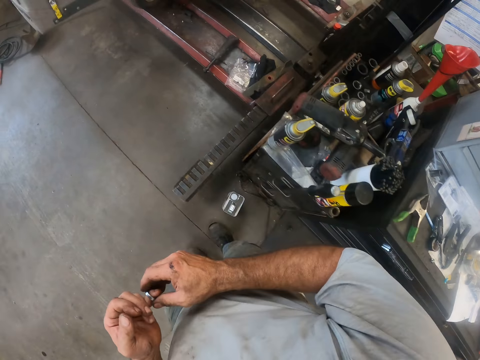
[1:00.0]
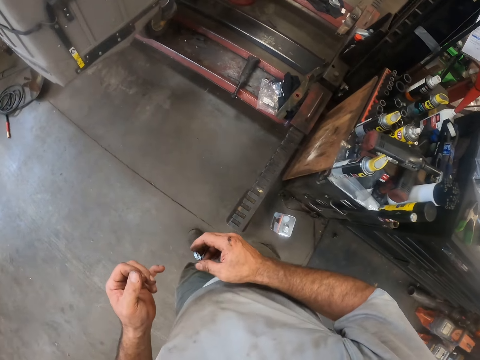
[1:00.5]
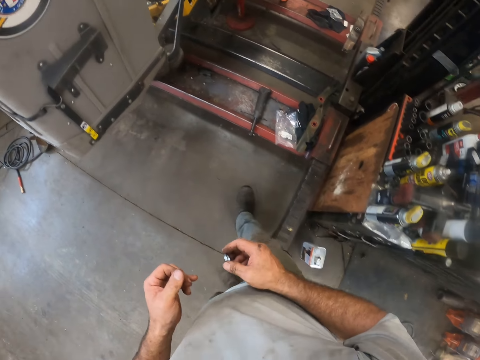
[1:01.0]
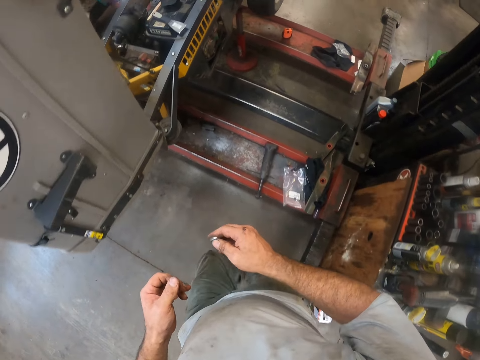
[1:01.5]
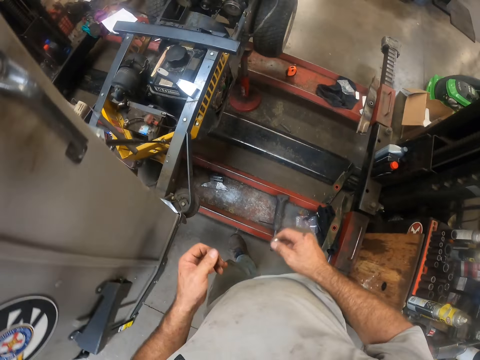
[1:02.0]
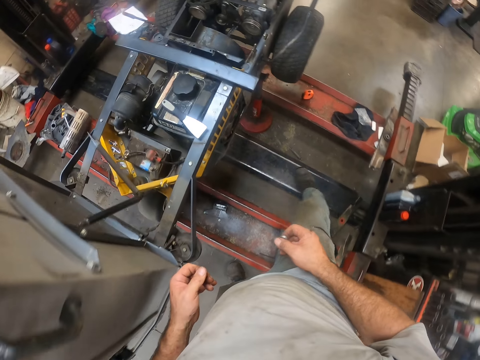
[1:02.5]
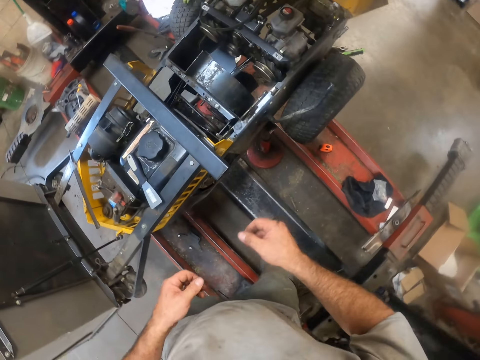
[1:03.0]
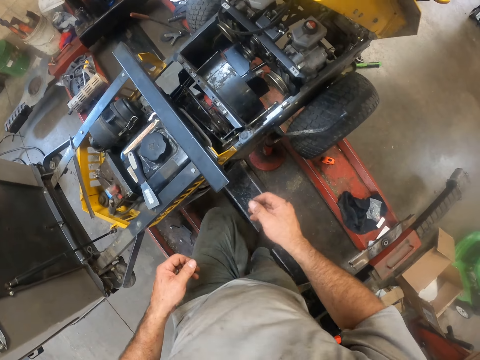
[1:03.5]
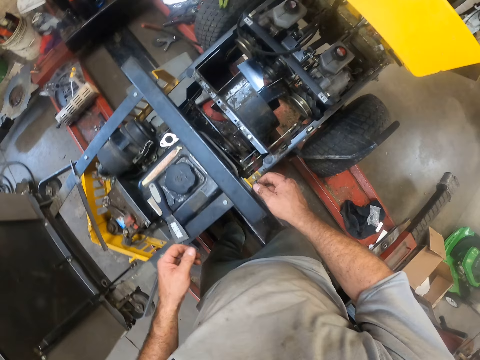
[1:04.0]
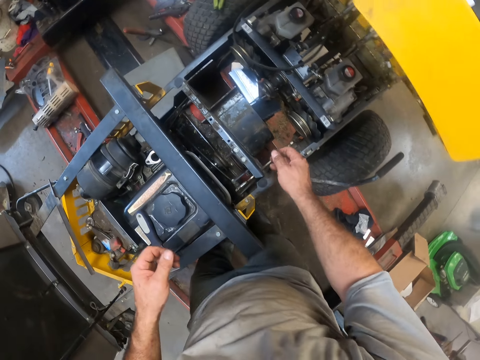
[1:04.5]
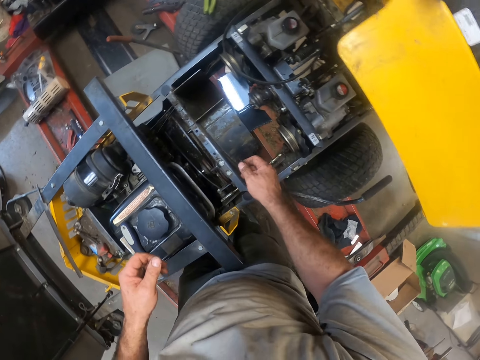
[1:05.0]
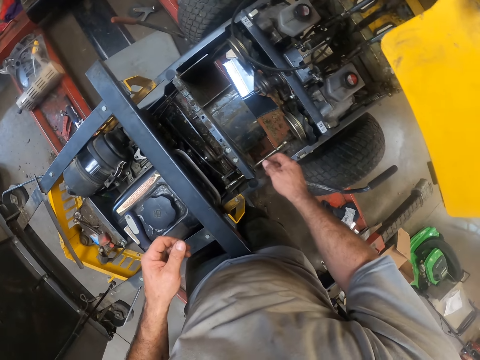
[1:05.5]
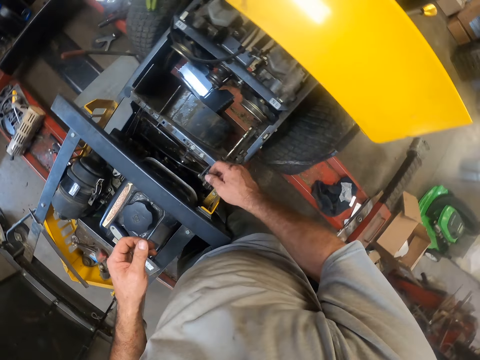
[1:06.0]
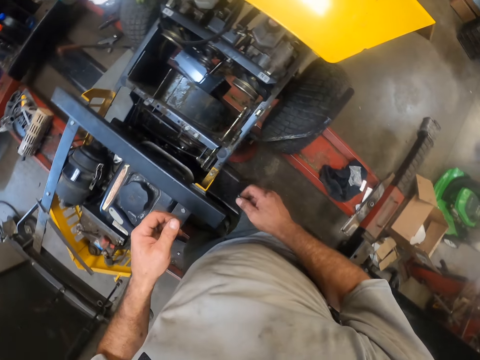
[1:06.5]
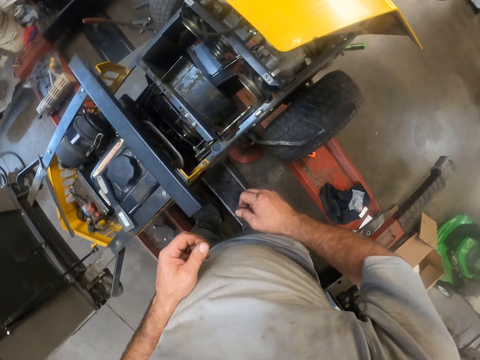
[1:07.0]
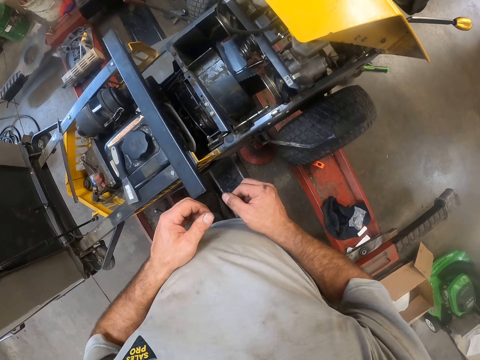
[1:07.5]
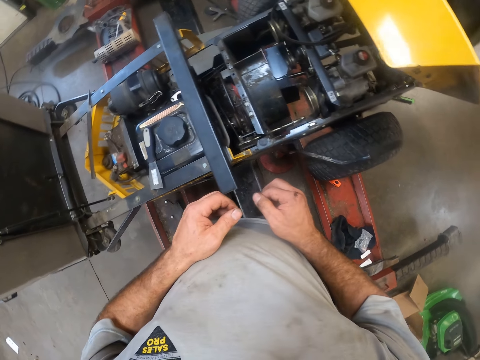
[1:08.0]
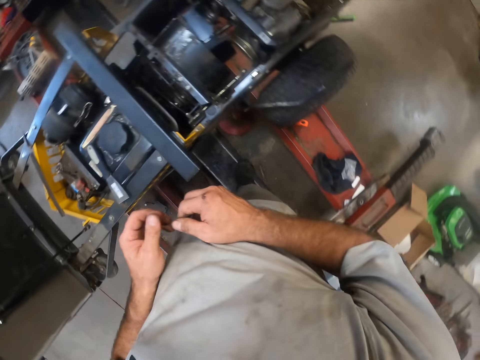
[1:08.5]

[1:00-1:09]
The camera wearer walks to the vehicle. They remove the ring. They stand in front of the vehicle.

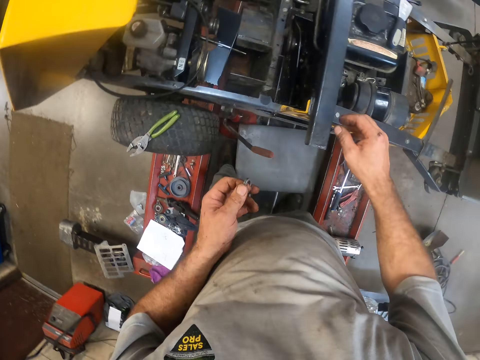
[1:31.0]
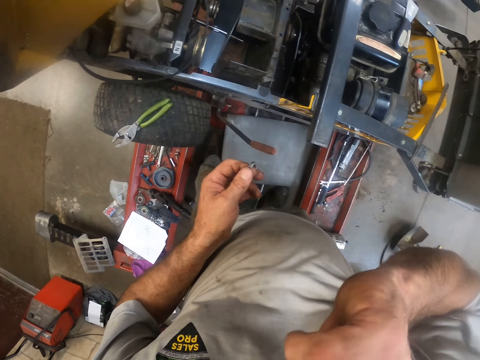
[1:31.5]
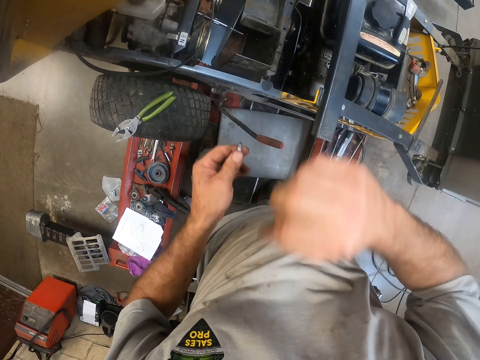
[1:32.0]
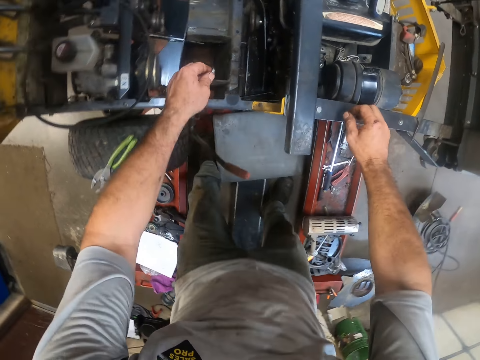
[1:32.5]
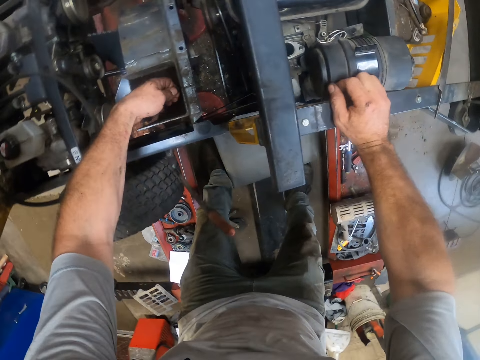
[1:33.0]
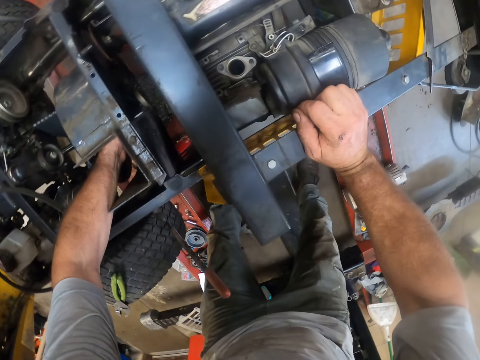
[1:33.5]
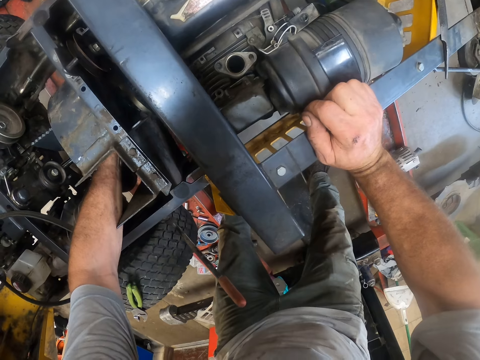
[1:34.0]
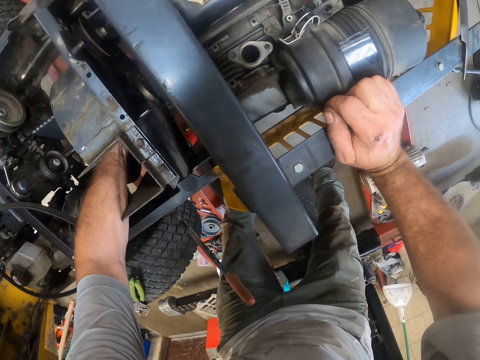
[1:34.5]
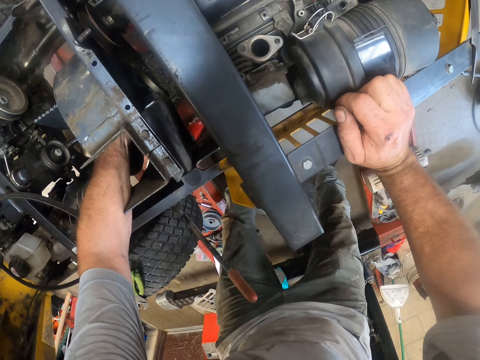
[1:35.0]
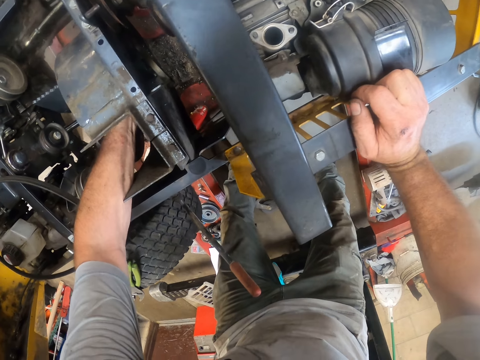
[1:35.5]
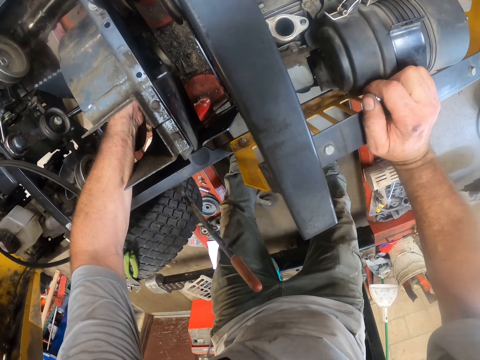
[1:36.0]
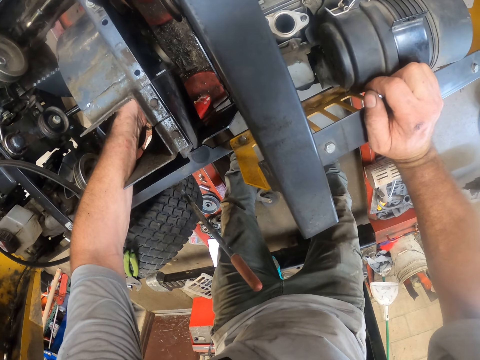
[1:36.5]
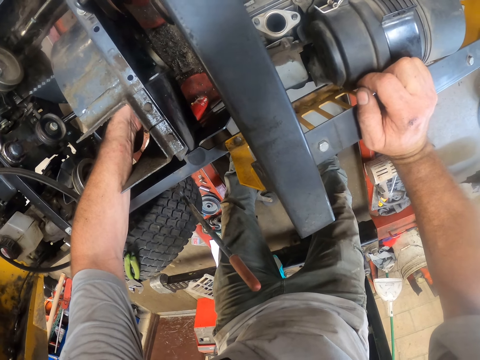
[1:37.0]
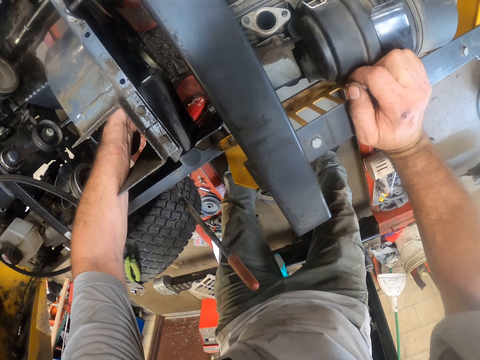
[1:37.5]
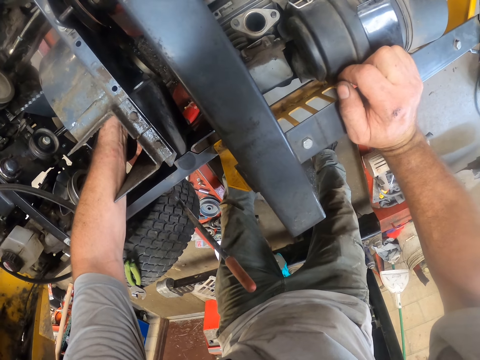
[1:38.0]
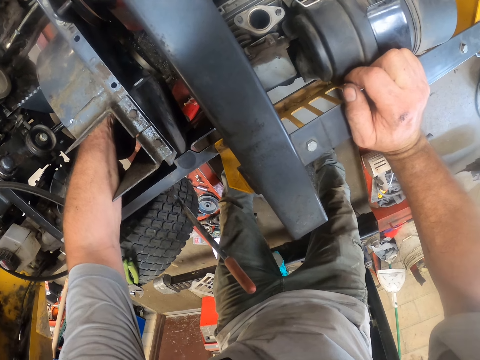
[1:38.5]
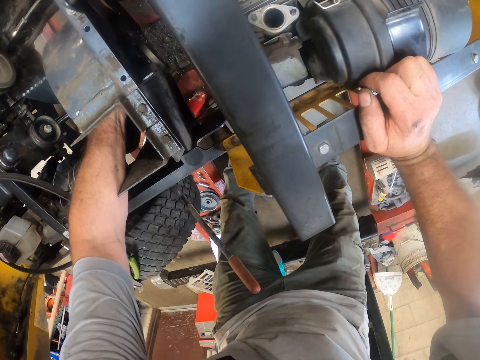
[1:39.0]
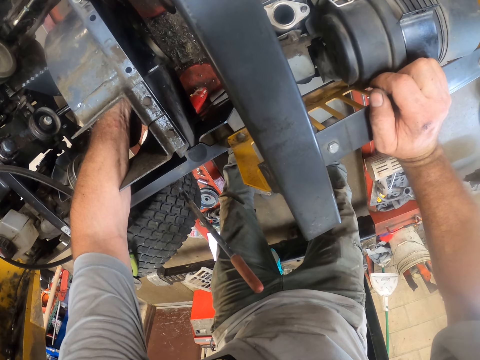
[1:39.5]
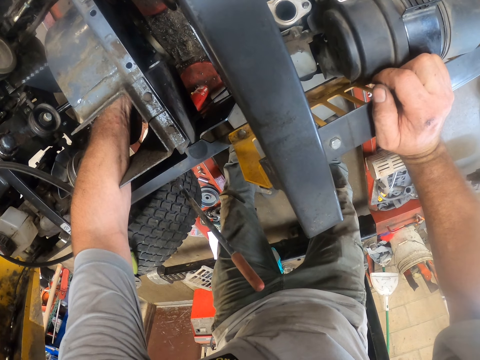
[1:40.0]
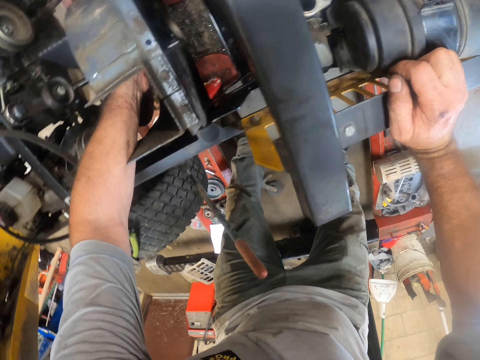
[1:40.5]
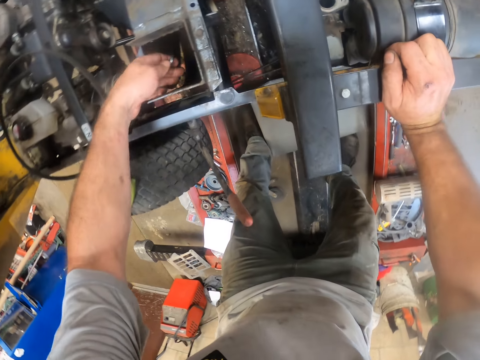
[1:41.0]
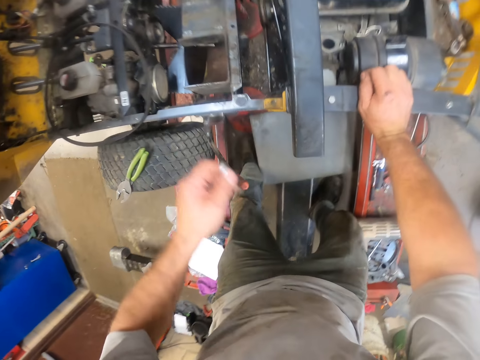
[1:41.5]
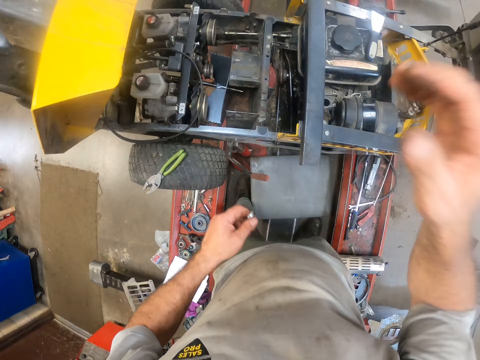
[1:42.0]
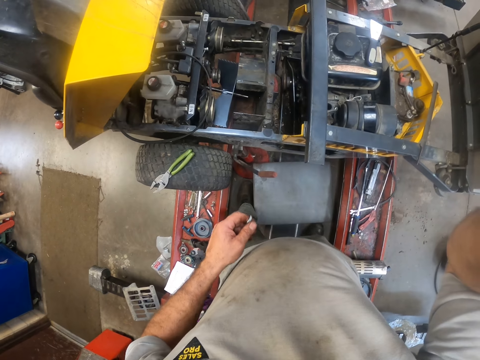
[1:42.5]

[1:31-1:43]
The camera wearer inserts the flat washer or ring in the engine of the vehicle. They remove the hand from the engine. They remove the flat washer from the vehicle.
